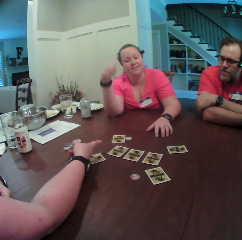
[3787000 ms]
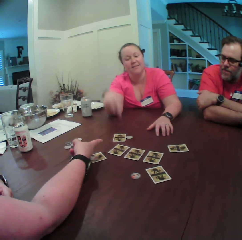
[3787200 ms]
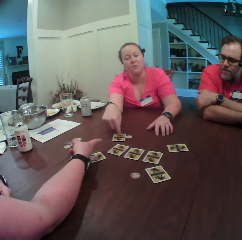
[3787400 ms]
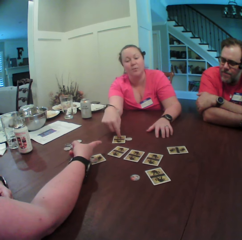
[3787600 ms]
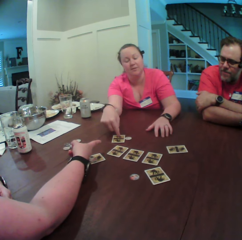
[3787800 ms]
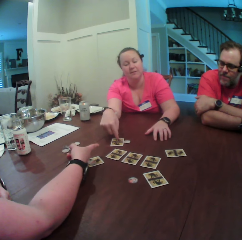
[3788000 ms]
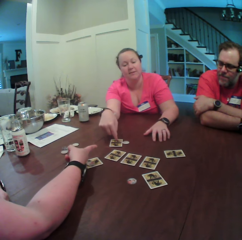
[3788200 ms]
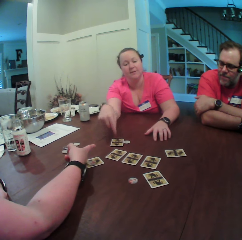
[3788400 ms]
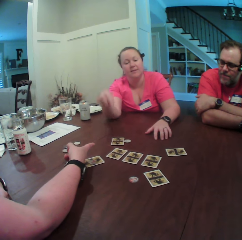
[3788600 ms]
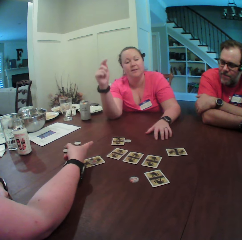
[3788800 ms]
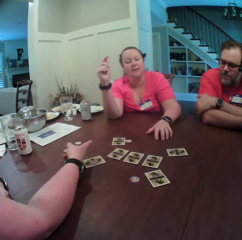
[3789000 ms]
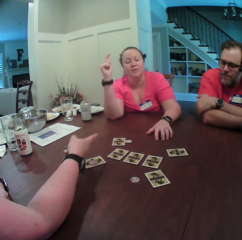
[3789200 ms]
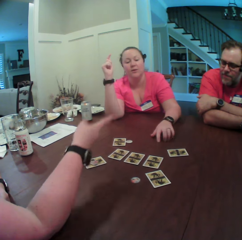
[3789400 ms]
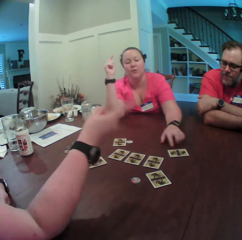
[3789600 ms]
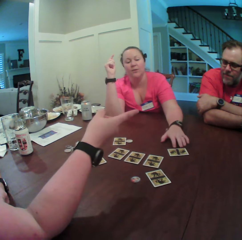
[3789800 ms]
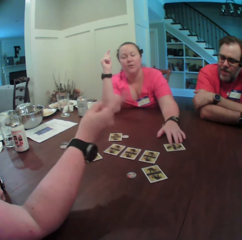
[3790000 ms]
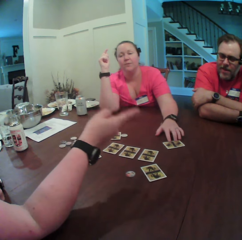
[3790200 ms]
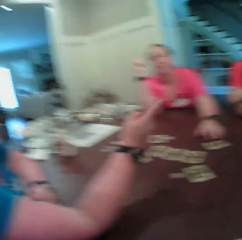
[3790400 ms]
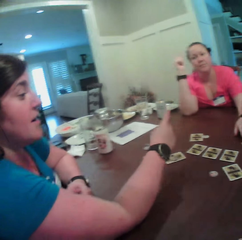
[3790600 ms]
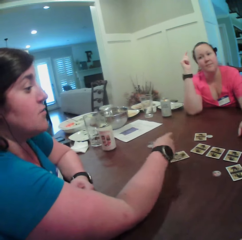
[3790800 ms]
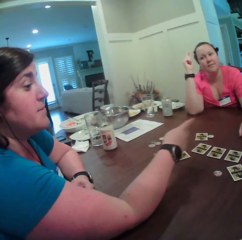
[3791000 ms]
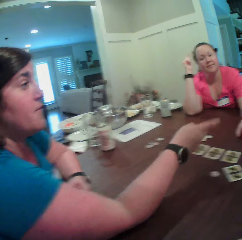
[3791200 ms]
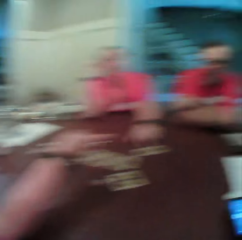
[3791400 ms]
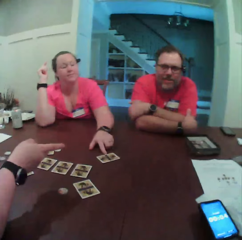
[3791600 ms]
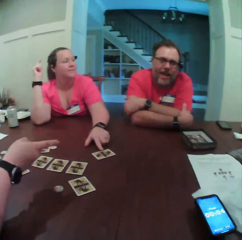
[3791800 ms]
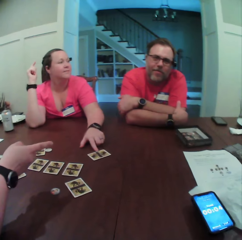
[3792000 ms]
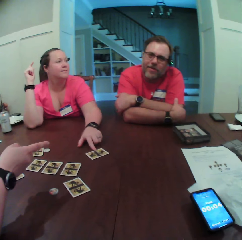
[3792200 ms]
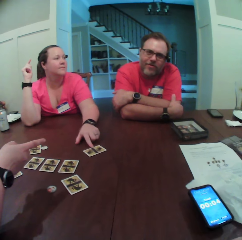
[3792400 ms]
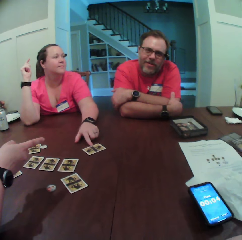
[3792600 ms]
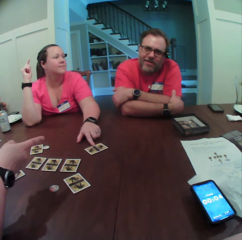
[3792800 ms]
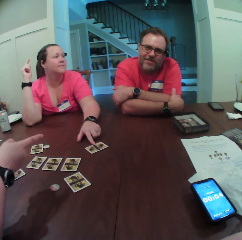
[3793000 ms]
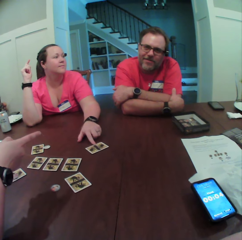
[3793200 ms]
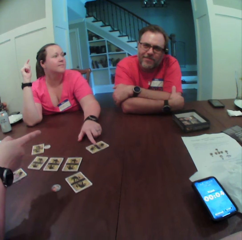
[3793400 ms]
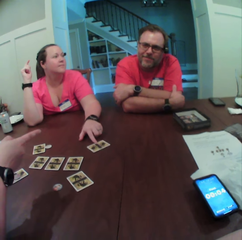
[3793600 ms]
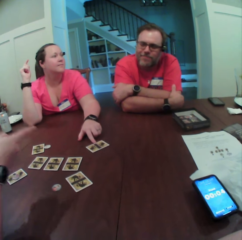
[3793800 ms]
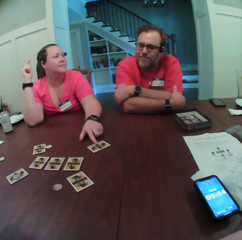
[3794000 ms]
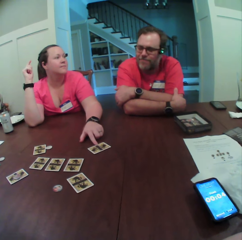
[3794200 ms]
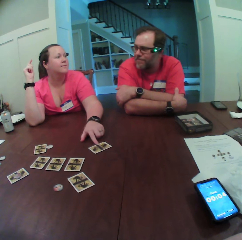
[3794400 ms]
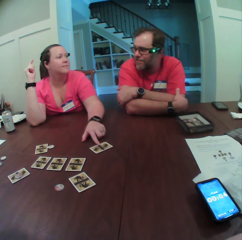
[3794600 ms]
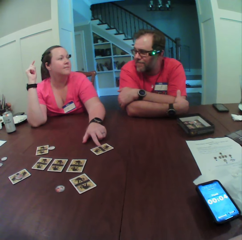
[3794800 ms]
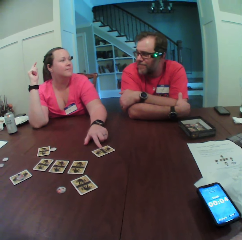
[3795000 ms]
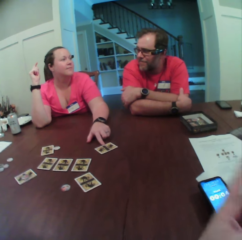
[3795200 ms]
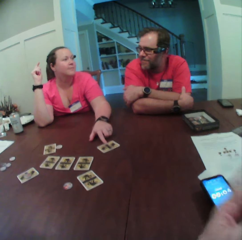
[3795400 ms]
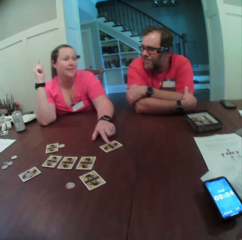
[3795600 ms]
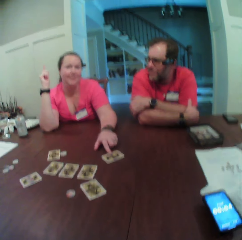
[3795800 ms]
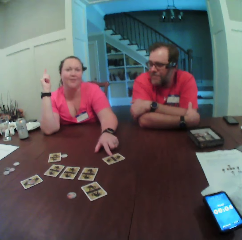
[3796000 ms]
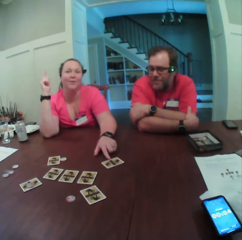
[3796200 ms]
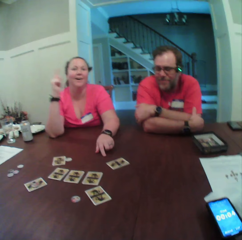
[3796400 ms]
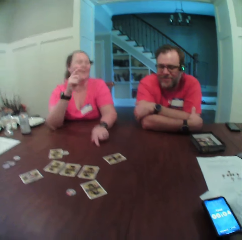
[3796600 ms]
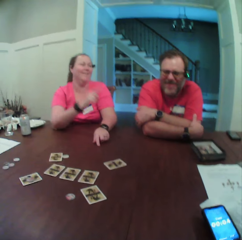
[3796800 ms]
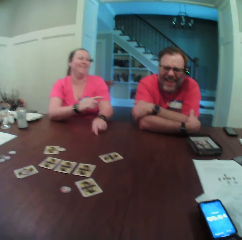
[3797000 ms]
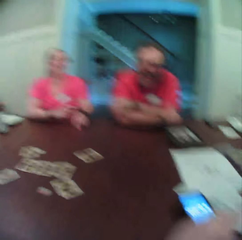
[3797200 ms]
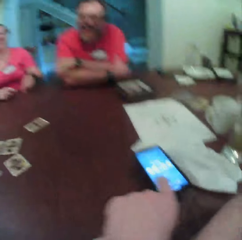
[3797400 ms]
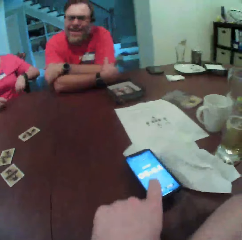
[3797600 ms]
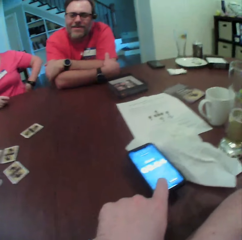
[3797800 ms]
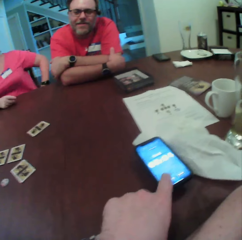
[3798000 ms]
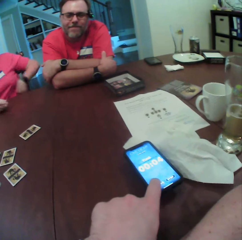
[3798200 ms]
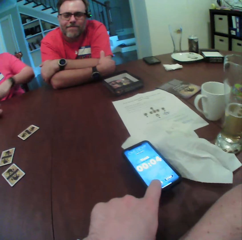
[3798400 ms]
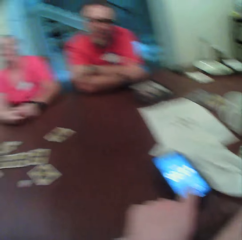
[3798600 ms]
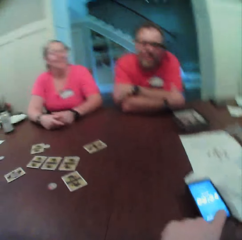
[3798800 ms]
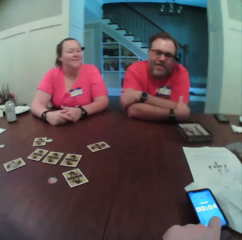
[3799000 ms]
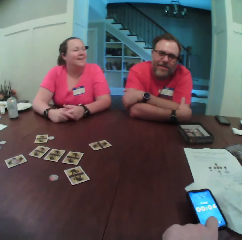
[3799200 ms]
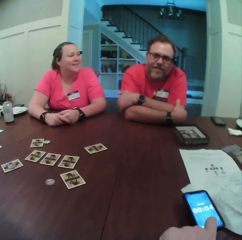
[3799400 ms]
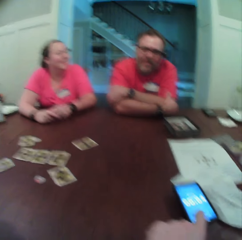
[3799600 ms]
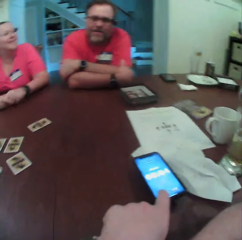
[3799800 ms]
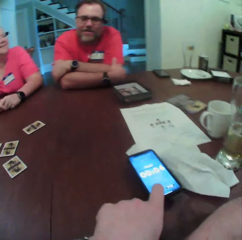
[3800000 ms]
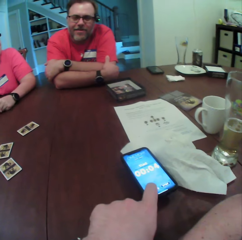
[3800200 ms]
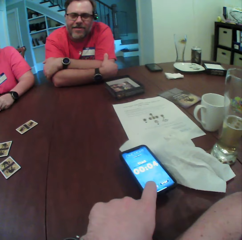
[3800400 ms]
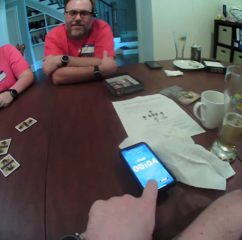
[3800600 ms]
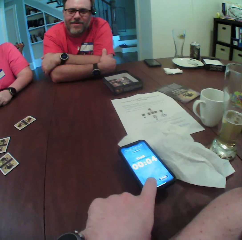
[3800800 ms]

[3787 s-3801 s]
A woman touches the card on the table with her right hand. Another woman points her right hand from left to right. The first woman touches the card on the table with her left hand. The camera wearer looks around. She presses her phone with her left index finger. She presses the phone again.

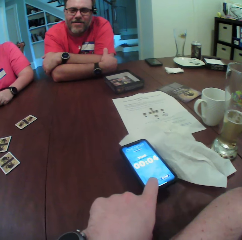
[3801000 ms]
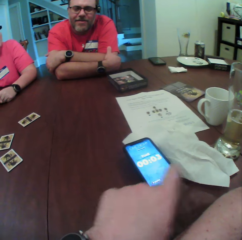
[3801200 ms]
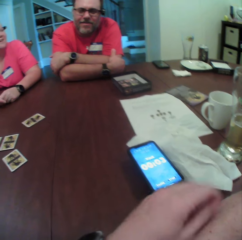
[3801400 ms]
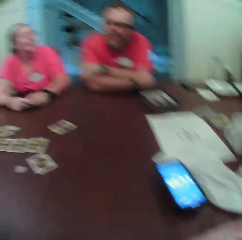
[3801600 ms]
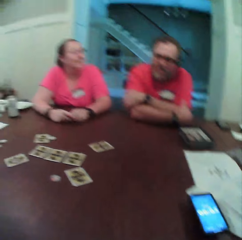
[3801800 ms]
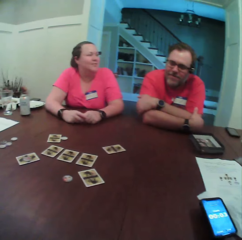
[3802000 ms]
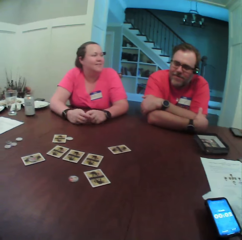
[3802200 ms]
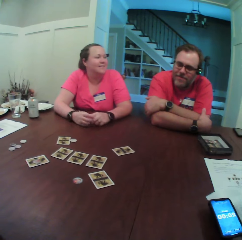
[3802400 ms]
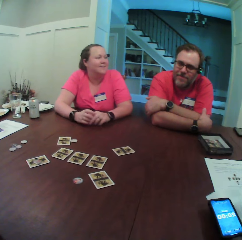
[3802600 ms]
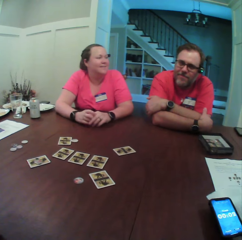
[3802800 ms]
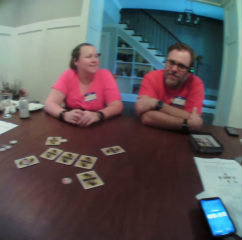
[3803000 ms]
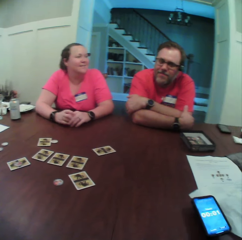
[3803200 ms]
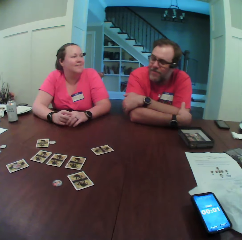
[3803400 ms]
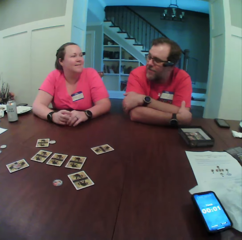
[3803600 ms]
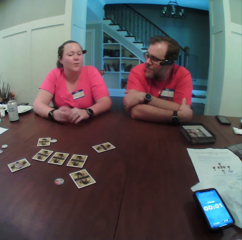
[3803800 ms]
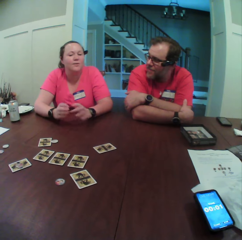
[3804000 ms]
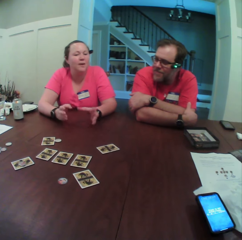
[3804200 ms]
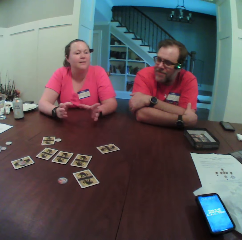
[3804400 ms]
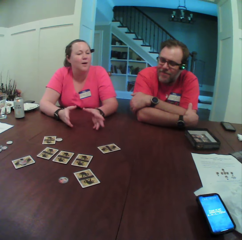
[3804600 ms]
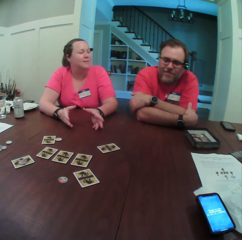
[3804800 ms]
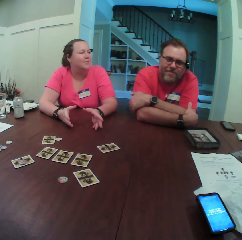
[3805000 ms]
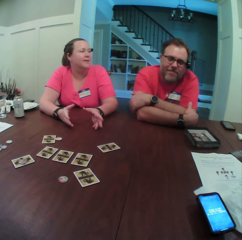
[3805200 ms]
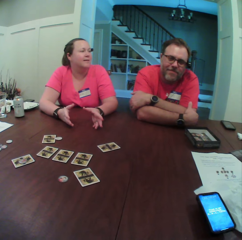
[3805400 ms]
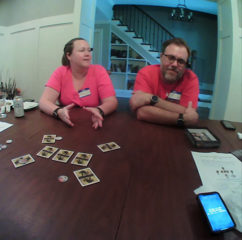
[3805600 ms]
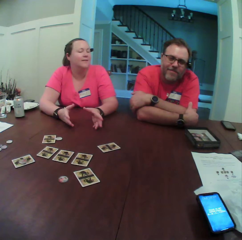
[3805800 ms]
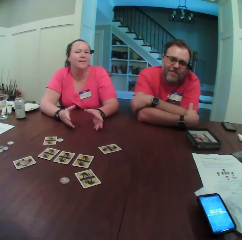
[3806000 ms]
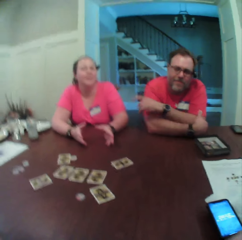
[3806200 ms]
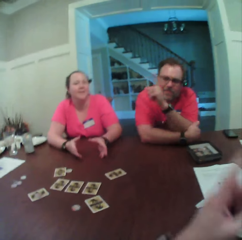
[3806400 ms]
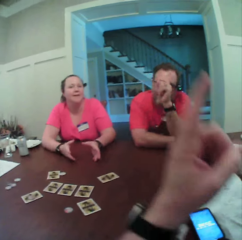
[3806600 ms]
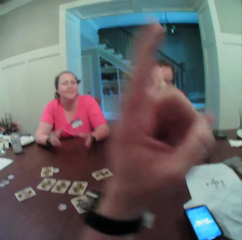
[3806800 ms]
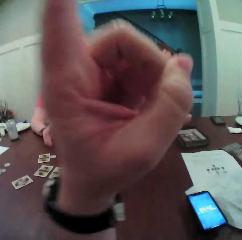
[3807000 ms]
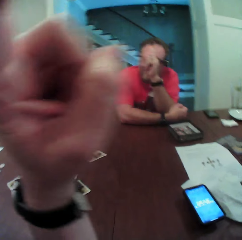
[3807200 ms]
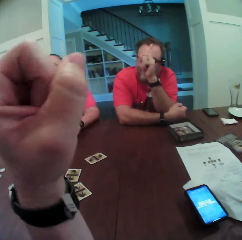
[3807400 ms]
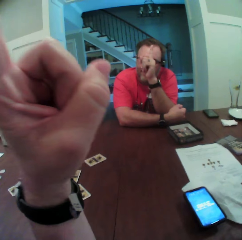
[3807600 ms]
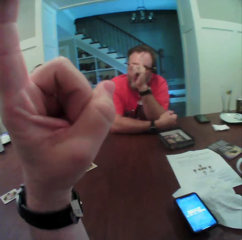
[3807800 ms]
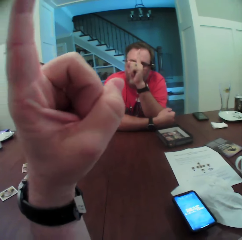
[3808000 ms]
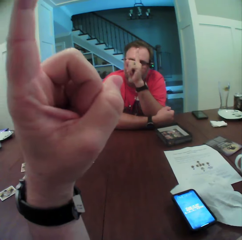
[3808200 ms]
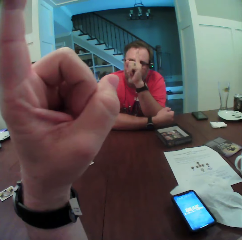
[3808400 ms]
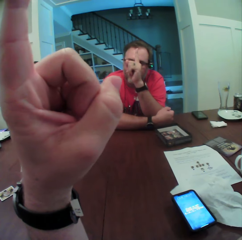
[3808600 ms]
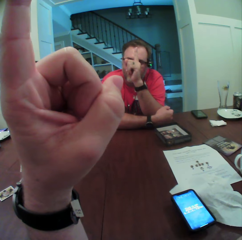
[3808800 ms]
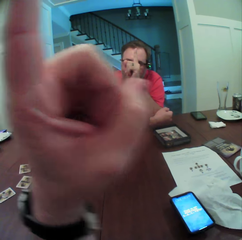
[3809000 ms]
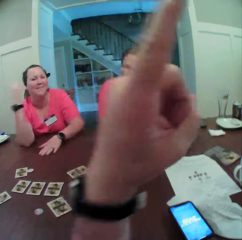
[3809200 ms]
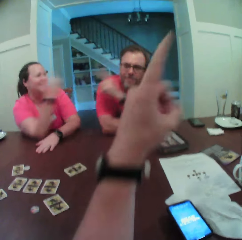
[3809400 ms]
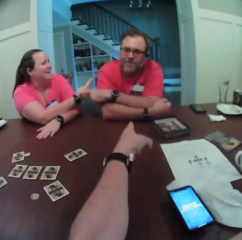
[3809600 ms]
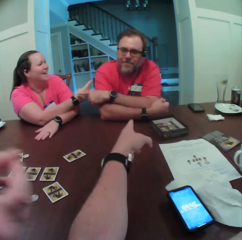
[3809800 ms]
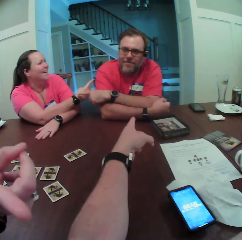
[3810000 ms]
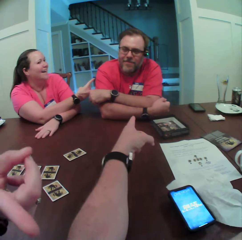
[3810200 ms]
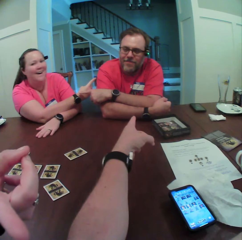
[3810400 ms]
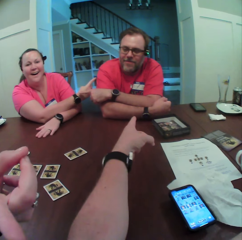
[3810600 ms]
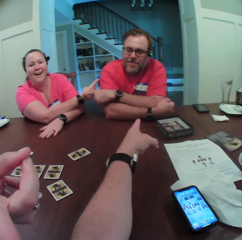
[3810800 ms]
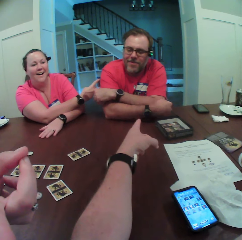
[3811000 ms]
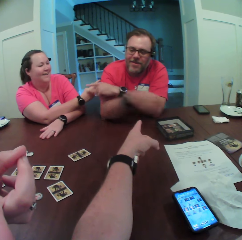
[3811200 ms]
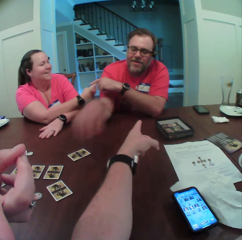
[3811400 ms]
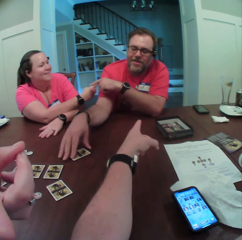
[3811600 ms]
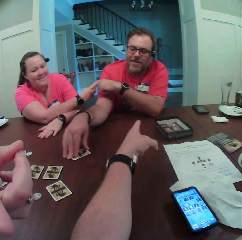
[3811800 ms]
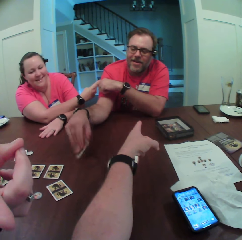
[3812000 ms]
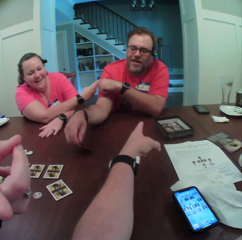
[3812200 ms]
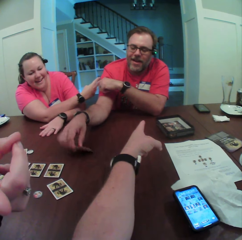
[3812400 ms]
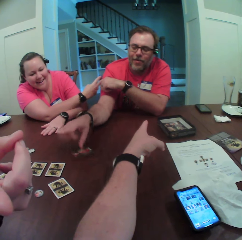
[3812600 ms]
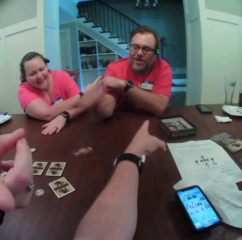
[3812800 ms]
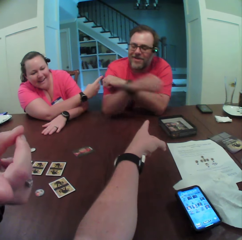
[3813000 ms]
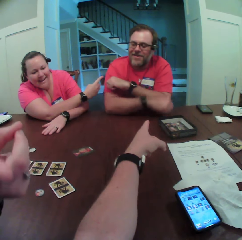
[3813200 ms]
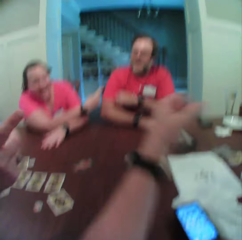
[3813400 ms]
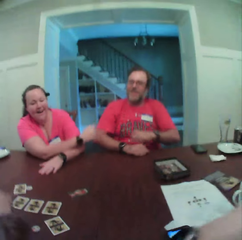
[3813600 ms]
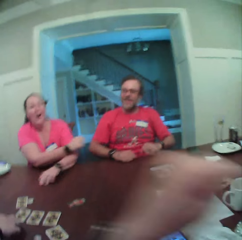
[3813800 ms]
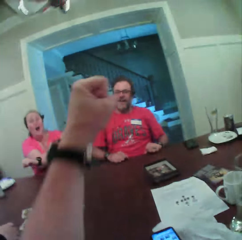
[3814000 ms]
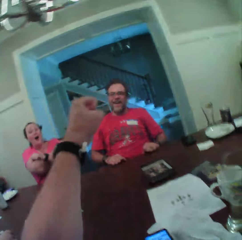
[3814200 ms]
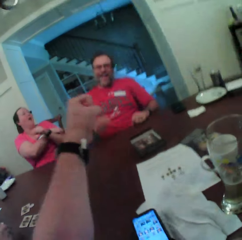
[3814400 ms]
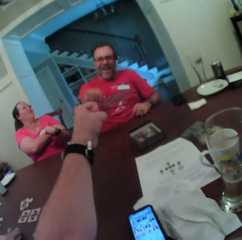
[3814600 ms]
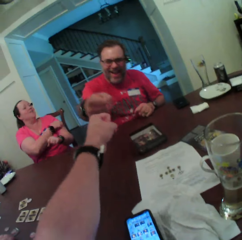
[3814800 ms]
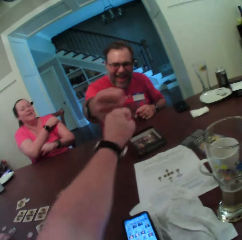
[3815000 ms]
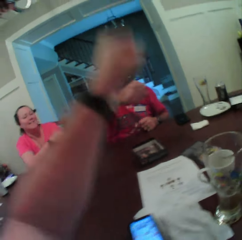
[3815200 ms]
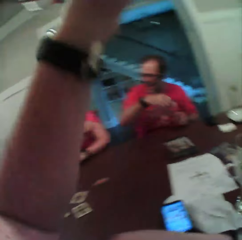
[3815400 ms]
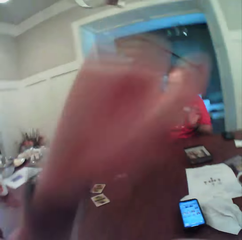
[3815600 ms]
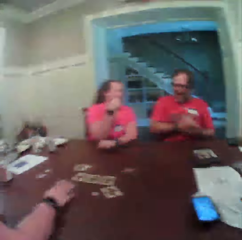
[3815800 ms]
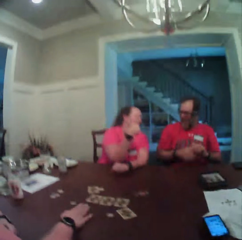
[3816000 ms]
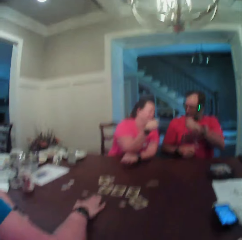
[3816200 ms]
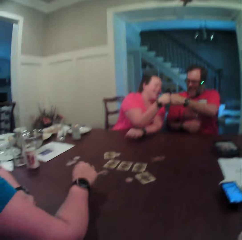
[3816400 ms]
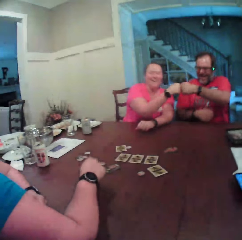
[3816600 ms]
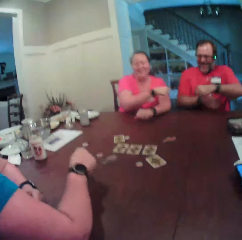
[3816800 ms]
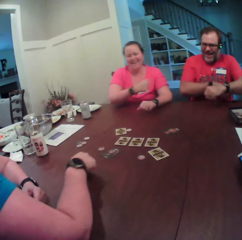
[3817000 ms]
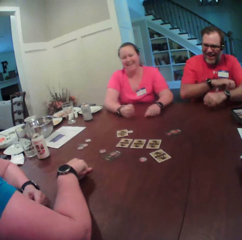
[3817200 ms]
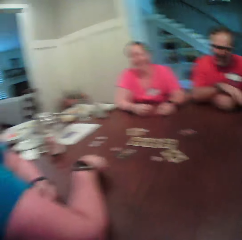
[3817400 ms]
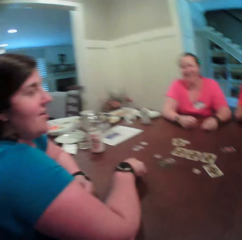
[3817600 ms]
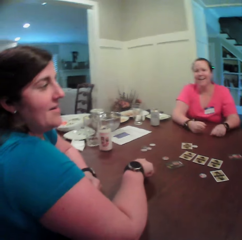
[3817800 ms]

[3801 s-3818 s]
The camera wearer looks around. A woman interacts with a man, another woman and the camera wearer. The camera wearer raises a hand and points towards the man. The other woman points her right hand to the camera wearer. The man flips a card on the table with his right hand. The camera wearer folds a hand. The other woman places her right hand on the table. The camera wearer dialogues with the man. She chops knuckle with the man with her left hand. The other woman hits her right hand on the table. The camera wearer looks around. The first woman chops knuckle with the man with her right hand. The other woman places her right hand on the table.
